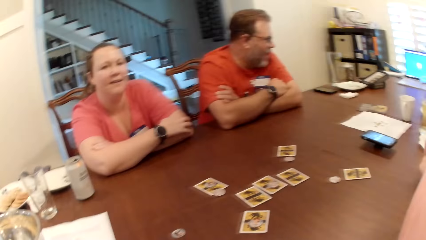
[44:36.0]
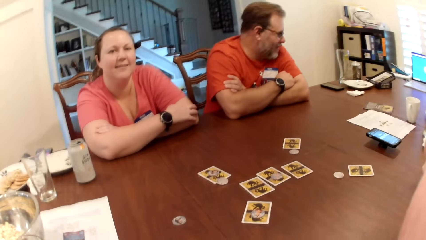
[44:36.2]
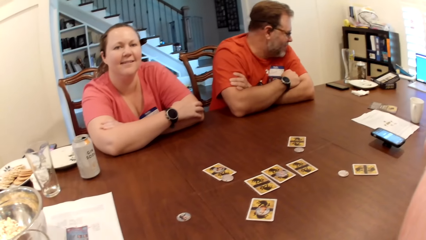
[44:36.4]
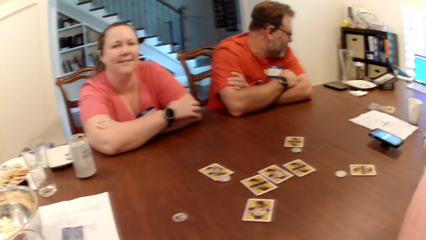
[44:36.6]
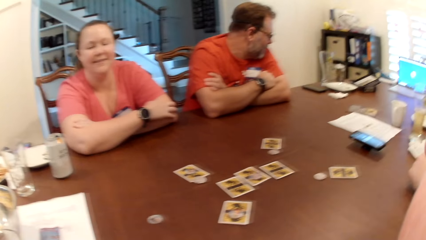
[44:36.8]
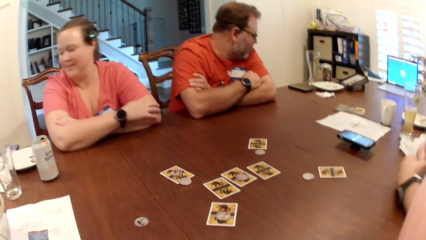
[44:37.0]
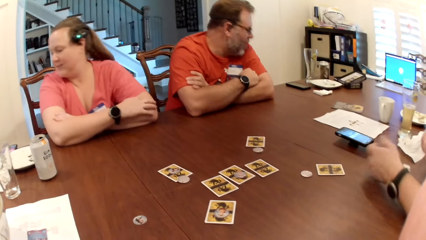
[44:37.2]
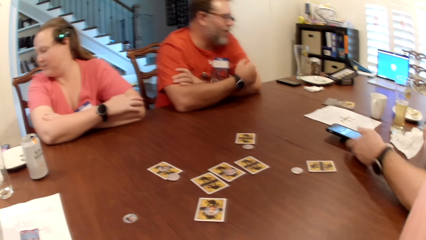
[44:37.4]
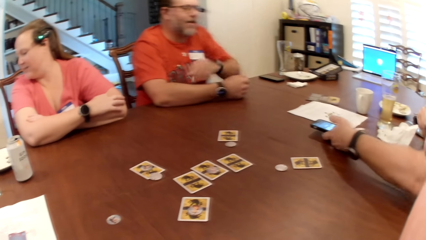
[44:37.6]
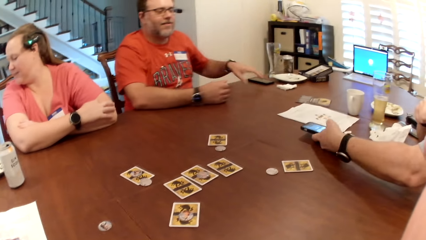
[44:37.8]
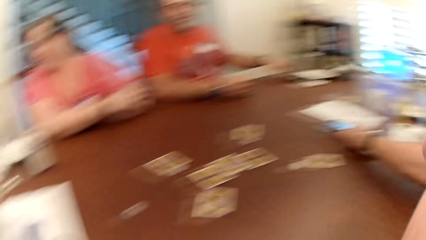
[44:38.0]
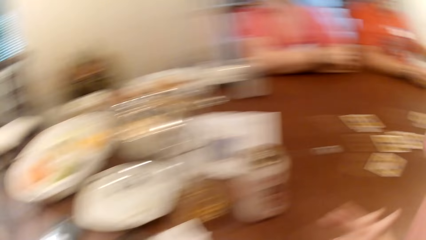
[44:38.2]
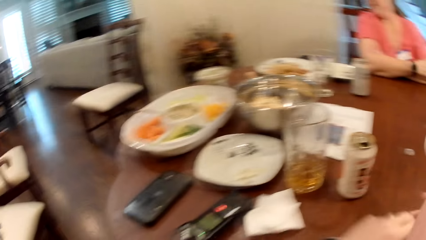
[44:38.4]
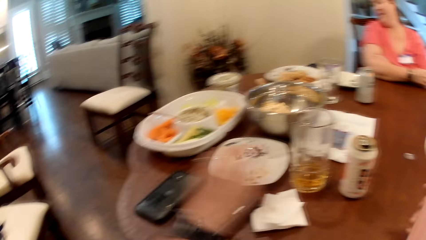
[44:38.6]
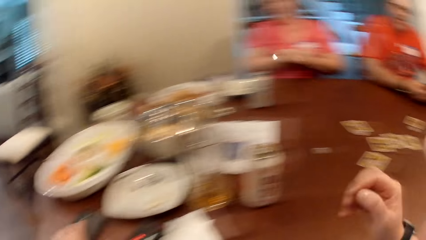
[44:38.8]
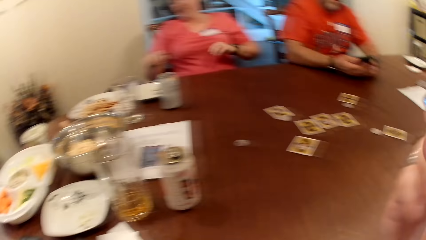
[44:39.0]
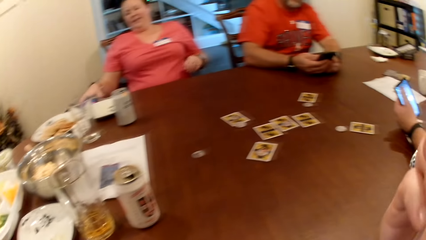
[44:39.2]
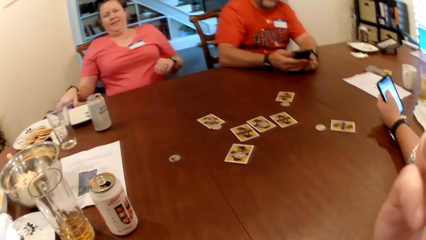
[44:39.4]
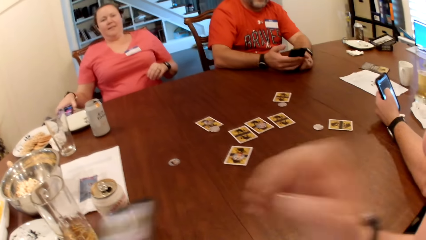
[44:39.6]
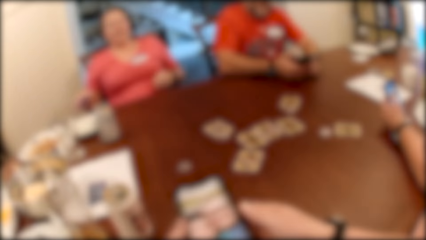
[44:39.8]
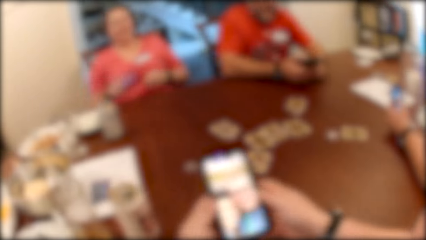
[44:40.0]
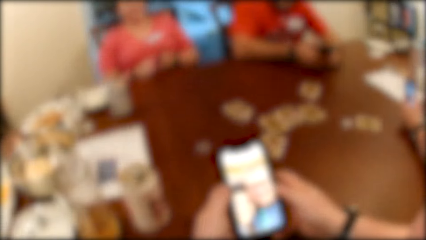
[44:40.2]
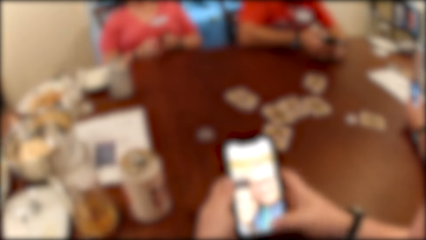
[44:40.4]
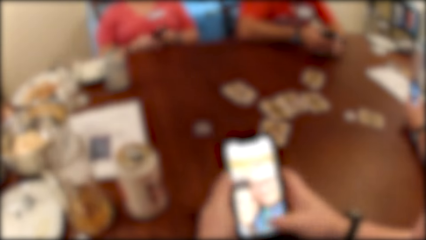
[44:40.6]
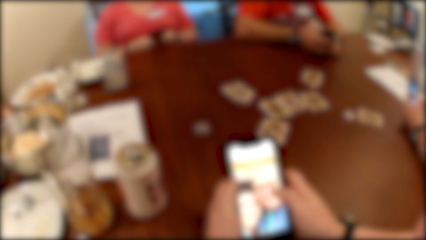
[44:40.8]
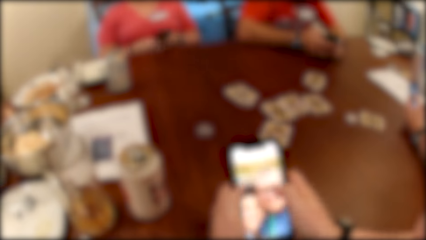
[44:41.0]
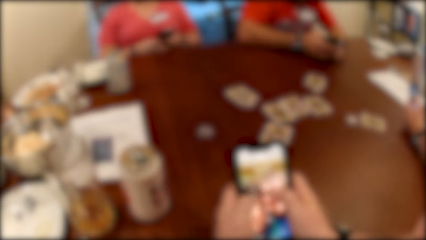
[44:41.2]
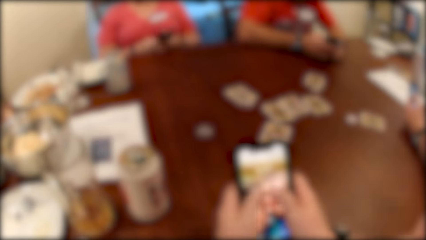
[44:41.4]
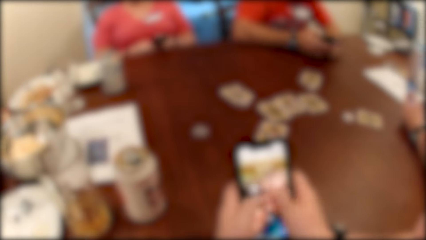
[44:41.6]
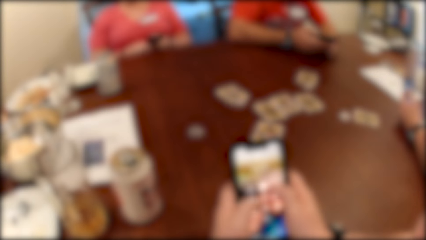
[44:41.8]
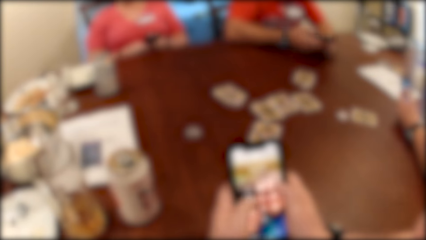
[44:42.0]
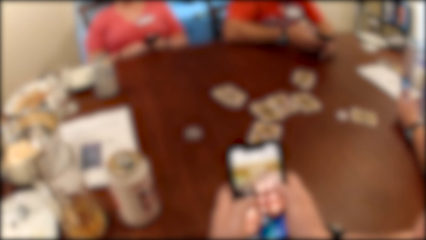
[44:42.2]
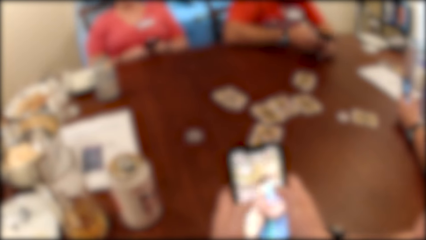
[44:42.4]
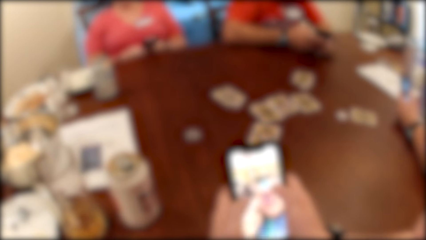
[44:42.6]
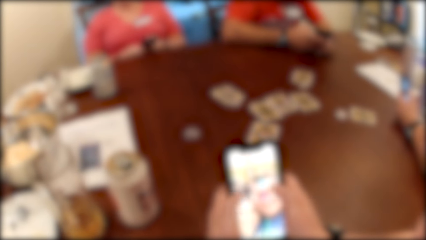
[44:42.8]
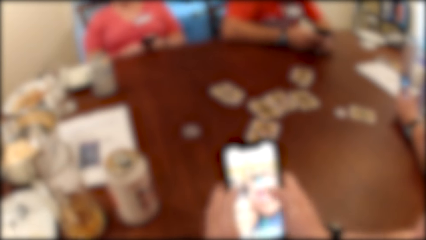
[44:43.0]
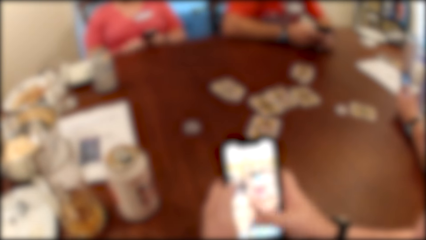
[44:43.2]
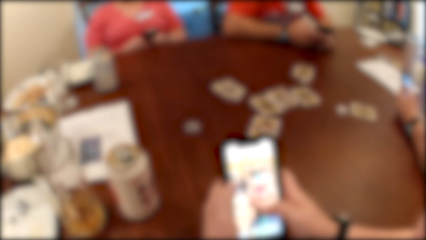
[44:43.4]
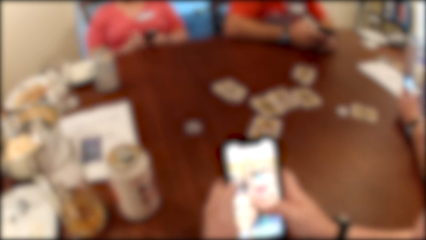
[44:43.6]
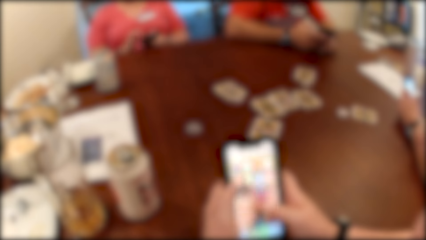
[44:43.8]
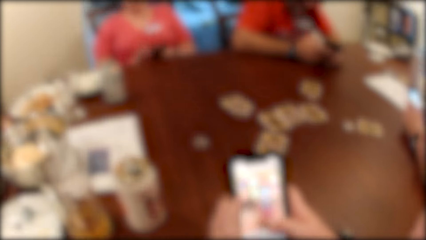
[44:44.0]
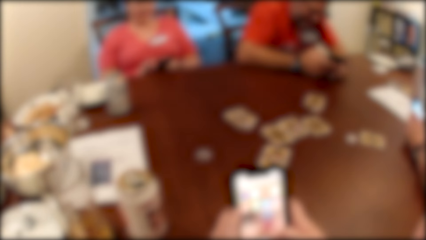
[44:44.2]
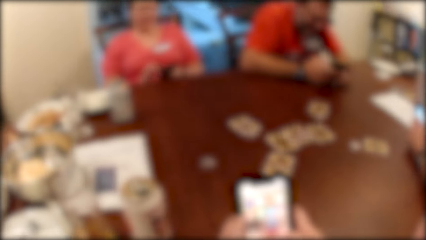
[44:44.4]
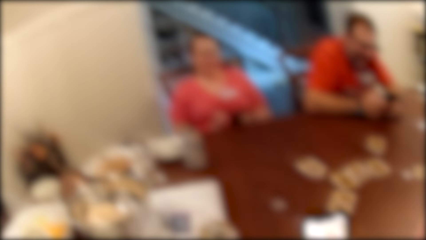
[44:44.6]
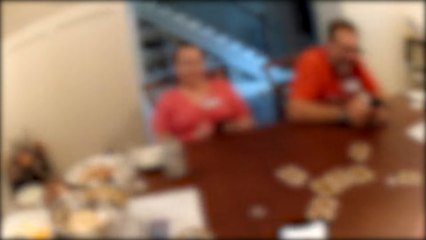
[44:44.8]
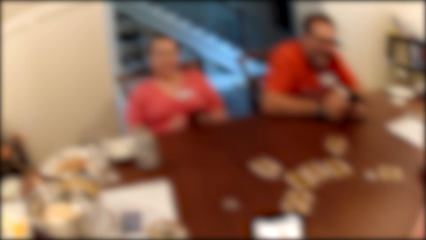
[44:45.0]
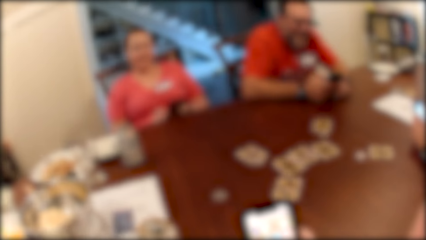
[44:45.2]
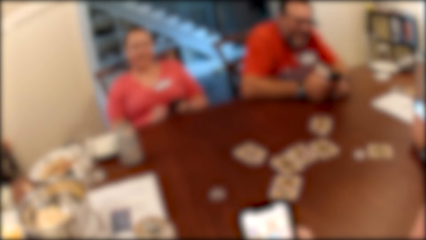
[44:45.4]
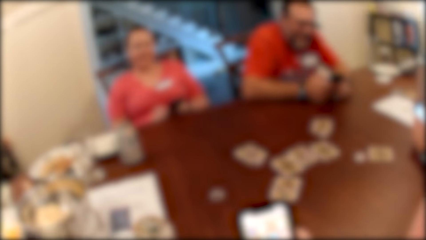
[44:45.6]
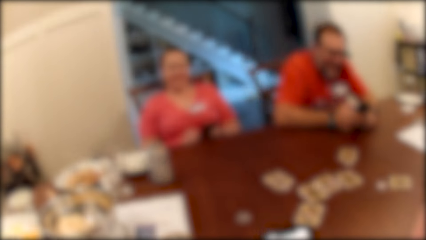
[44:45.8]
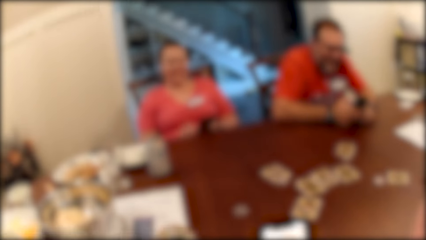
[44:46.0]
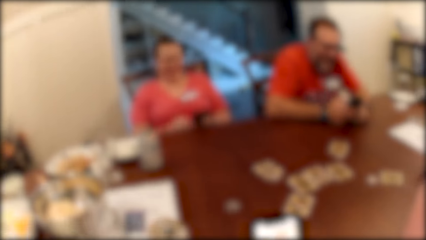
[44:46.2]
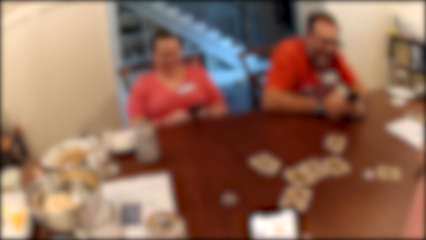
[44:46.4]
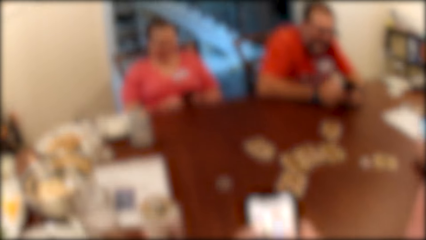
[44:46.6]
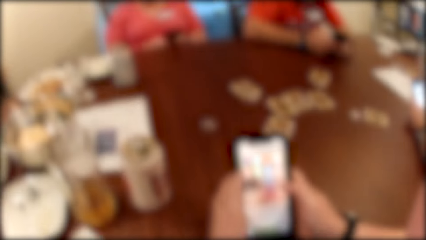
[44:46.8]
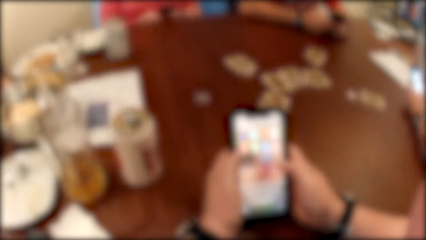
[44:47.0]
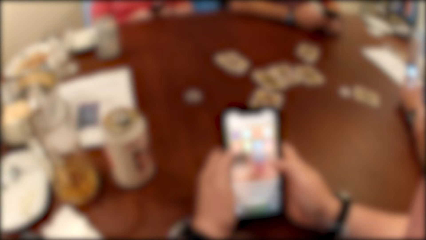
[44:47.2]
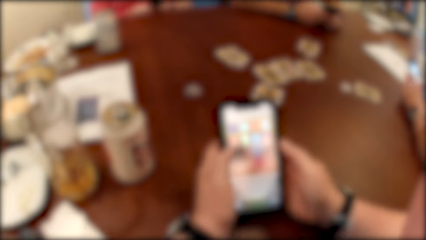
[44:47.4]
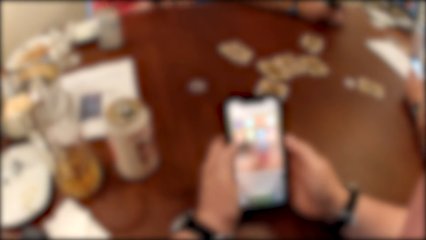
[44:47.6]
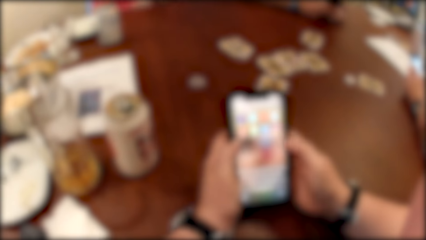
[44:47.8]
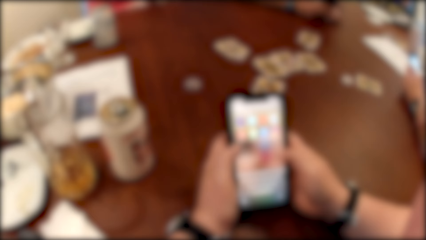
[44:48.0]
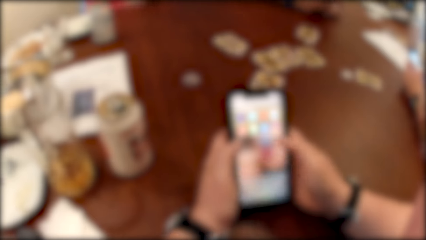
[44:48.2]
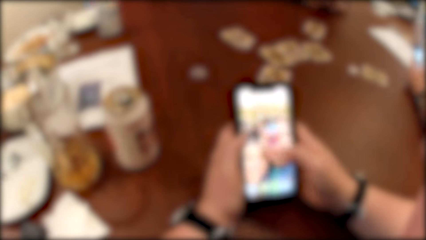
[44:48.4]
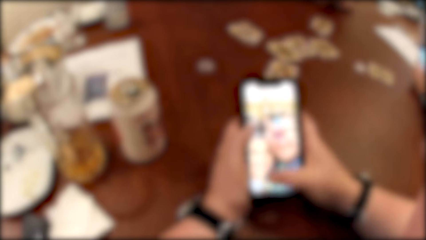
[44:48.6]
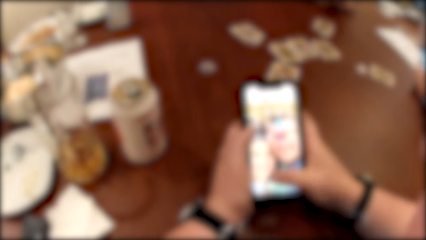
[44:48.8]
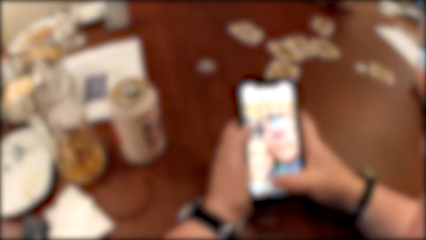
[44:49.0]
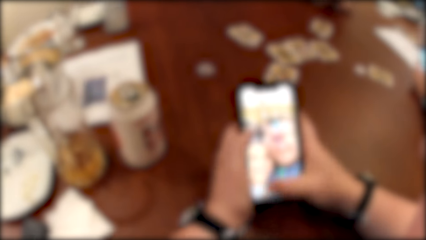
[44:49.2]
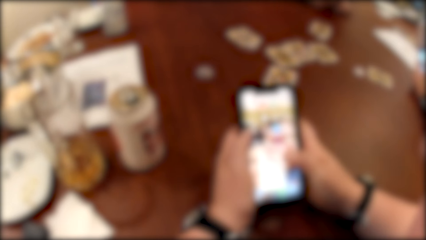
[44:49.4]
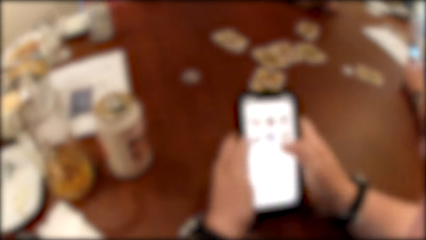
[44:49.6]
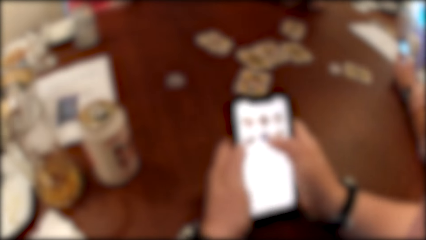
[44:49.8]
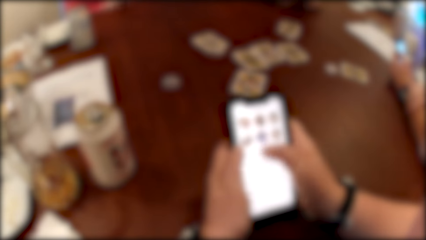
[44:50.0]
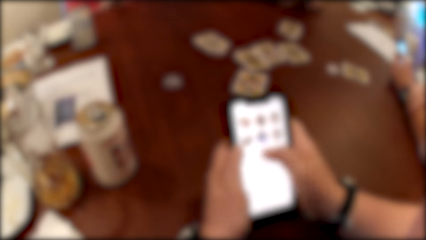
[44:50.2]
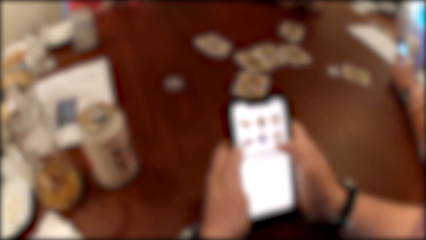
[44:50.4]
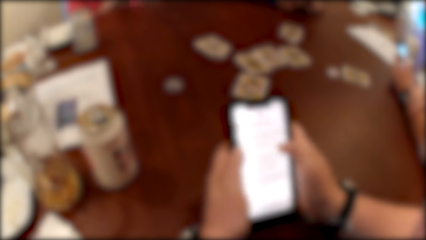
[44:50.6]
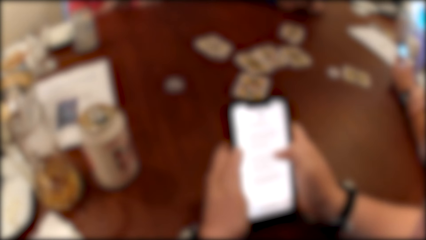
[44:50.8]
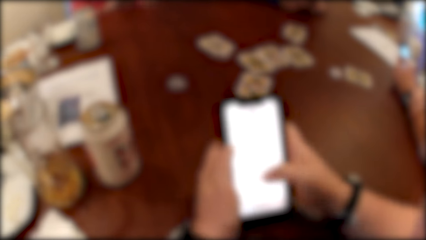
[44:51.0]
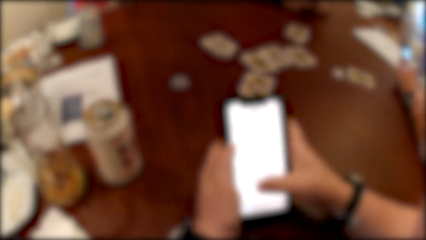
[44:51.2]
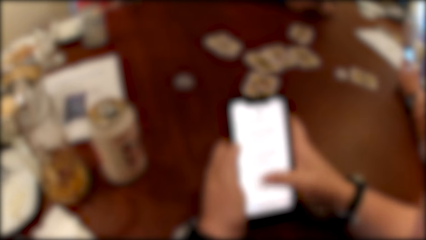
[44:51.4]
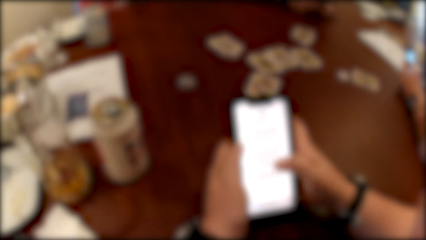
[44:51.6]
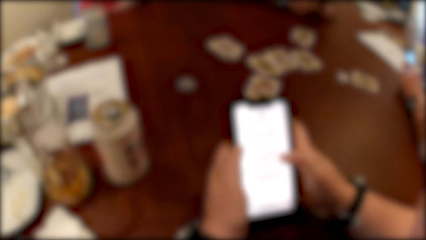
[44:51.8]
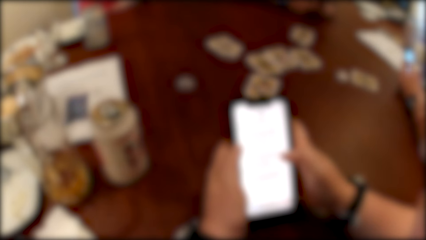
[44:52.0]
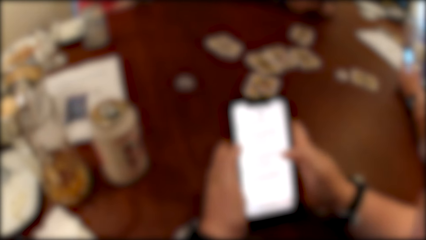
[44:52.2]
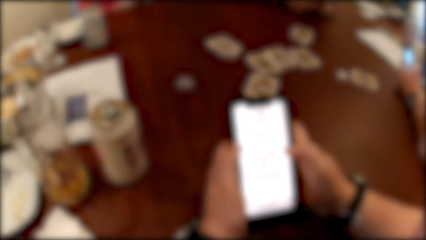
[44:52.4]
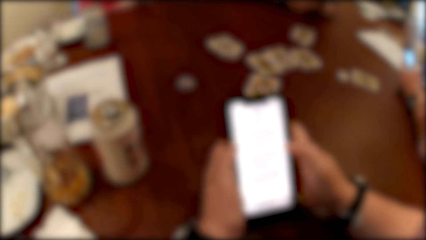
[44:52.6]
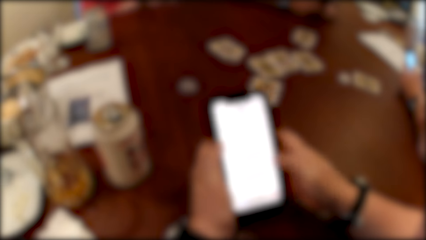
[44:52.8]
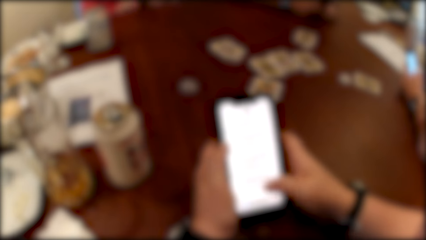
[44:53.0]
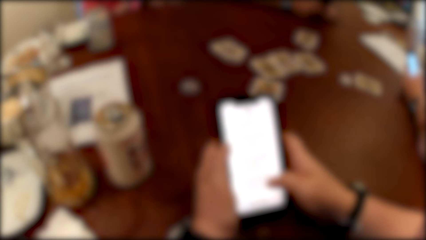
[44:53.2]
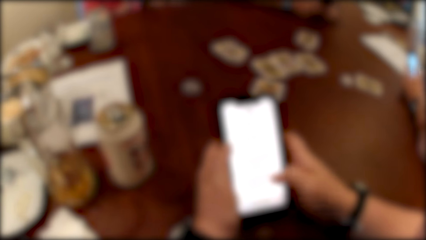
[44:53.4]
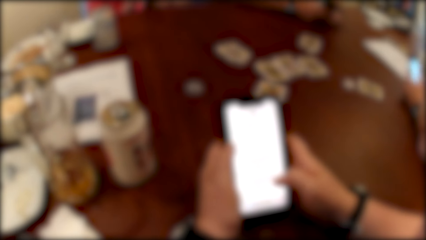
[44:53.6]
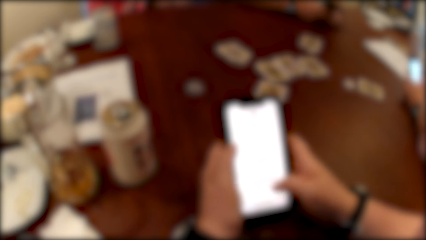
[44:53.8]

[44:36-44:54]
A man presses the phone on the table with his left hand. Another man picks up a phone from the table with his left hand. The camera wearer picks up a phone from the table with her left hand. A woman picks up a phone from the table with her right hand. The camera wearer uses the phone. She presses the phone with her hands. The other man presses the phone with his hands. The woman presses the phone with her hands.
